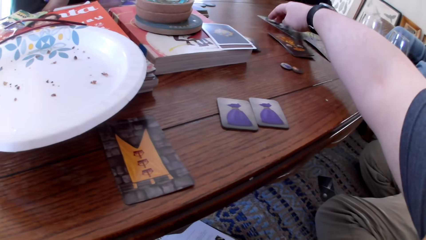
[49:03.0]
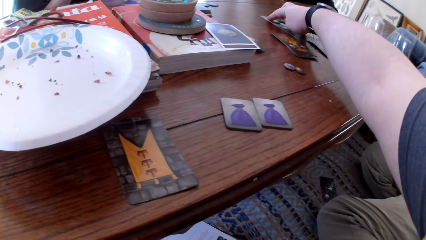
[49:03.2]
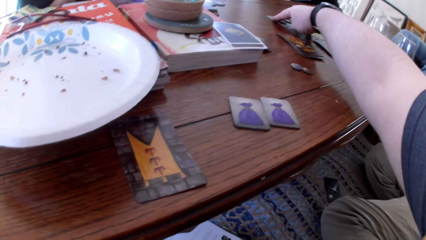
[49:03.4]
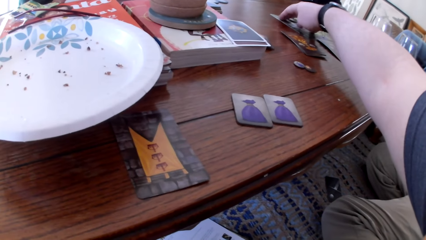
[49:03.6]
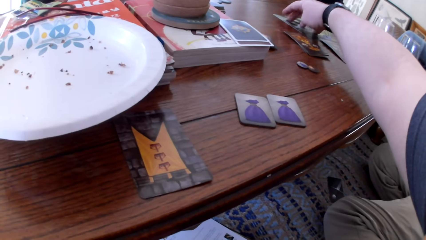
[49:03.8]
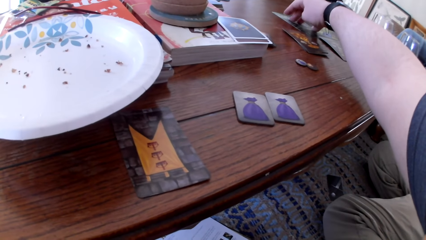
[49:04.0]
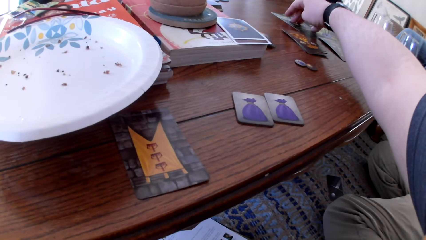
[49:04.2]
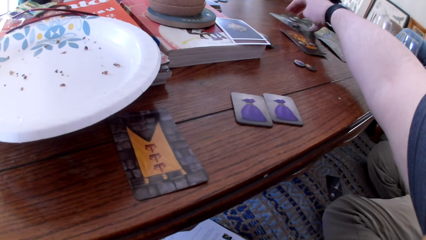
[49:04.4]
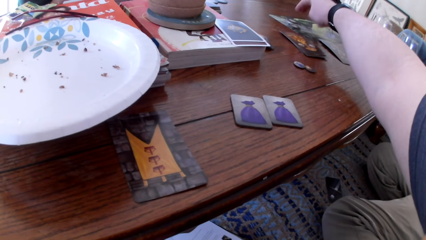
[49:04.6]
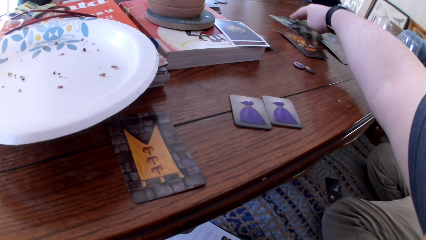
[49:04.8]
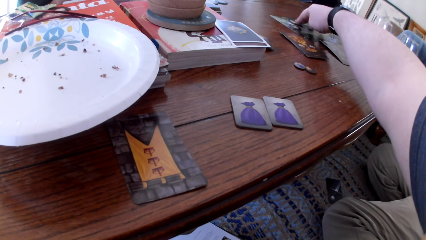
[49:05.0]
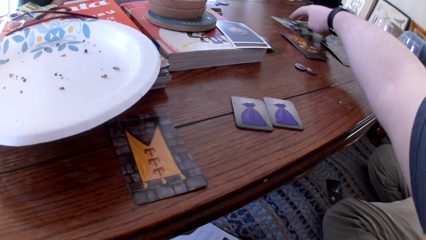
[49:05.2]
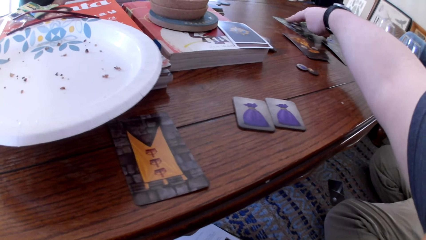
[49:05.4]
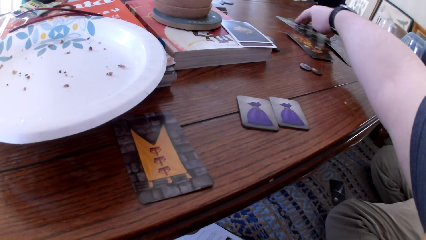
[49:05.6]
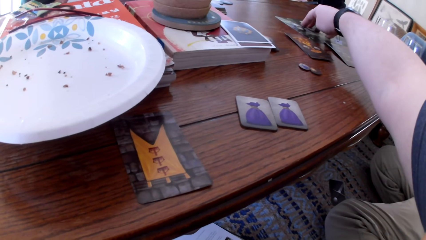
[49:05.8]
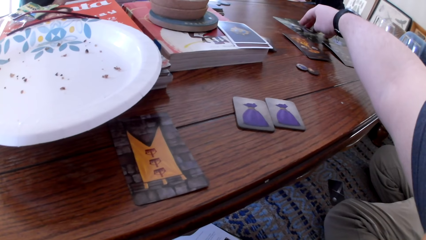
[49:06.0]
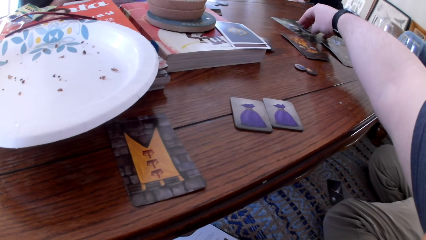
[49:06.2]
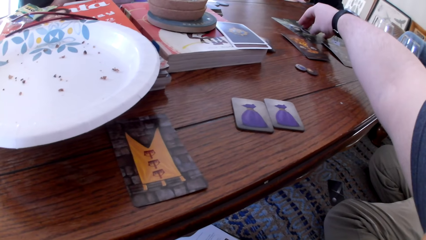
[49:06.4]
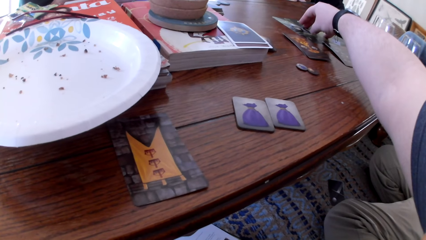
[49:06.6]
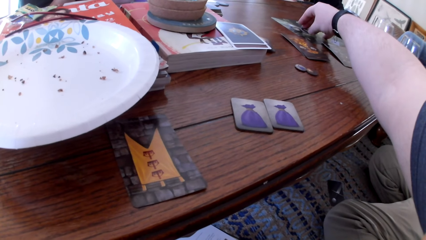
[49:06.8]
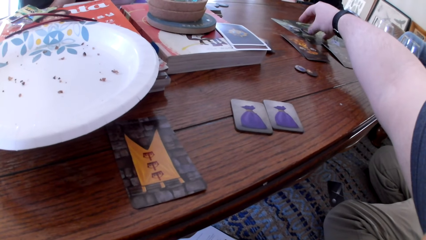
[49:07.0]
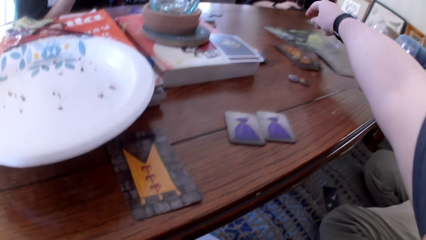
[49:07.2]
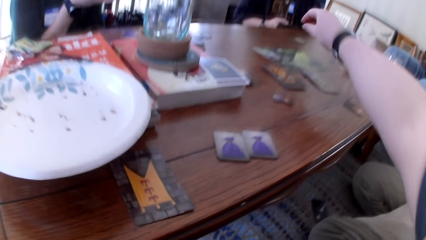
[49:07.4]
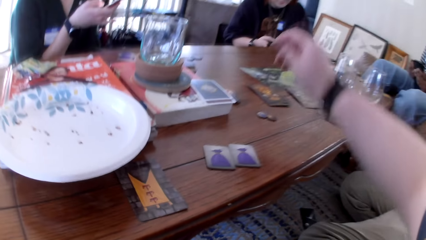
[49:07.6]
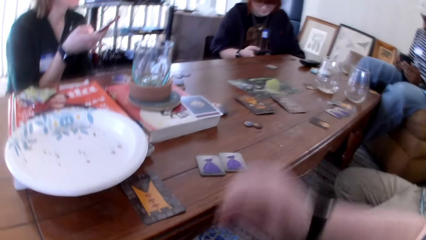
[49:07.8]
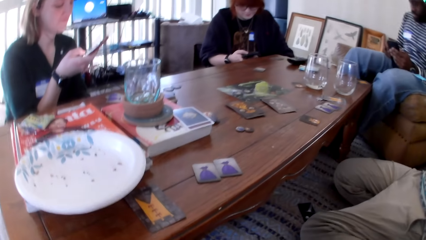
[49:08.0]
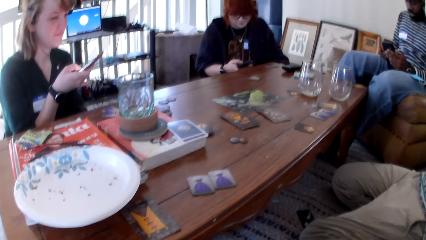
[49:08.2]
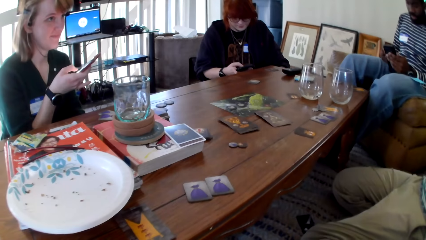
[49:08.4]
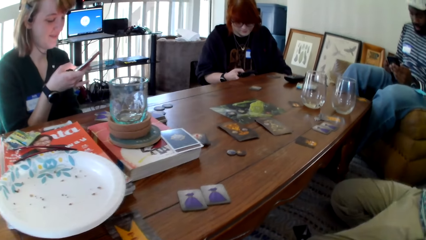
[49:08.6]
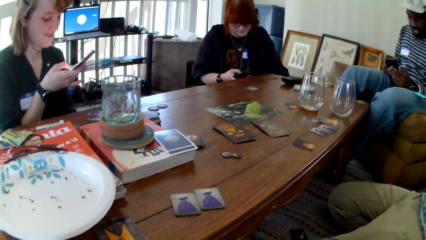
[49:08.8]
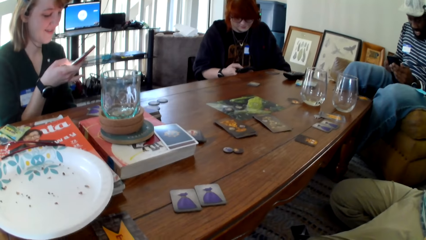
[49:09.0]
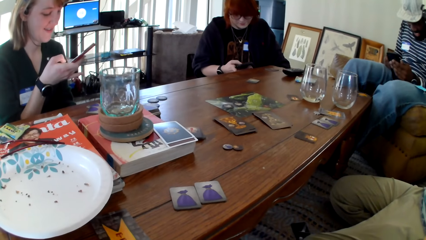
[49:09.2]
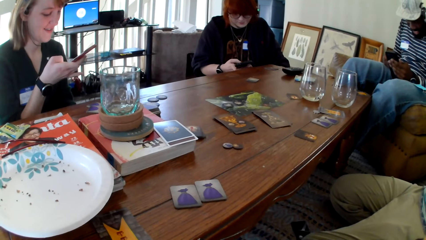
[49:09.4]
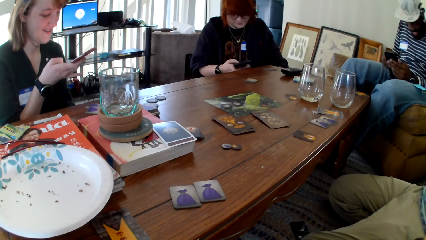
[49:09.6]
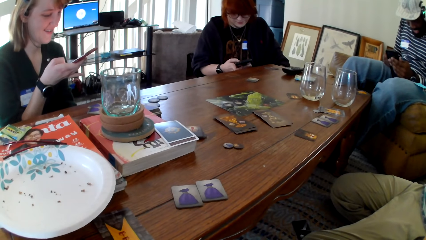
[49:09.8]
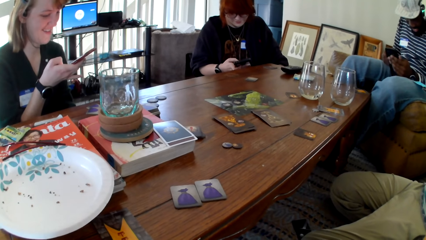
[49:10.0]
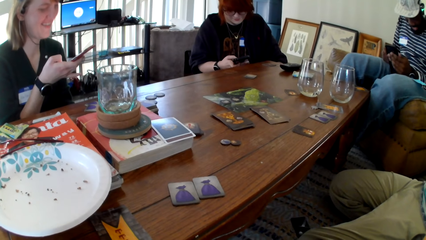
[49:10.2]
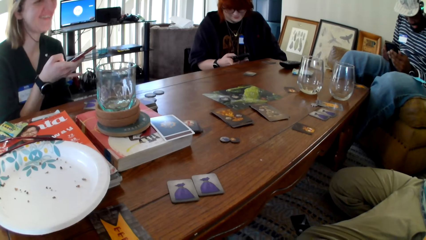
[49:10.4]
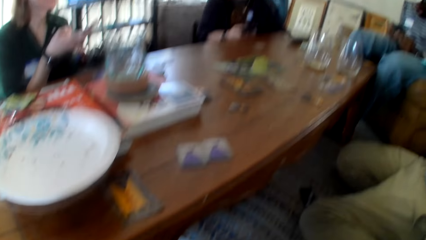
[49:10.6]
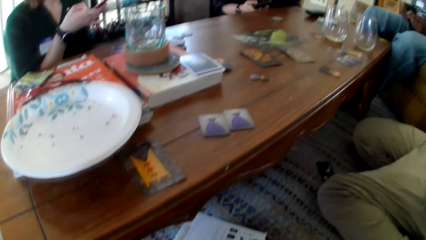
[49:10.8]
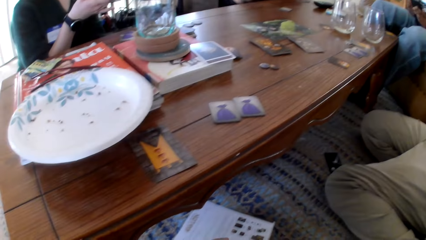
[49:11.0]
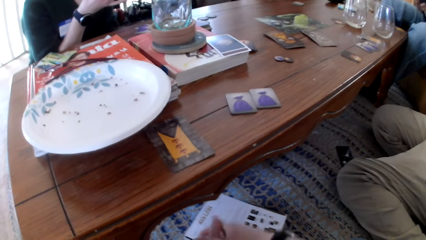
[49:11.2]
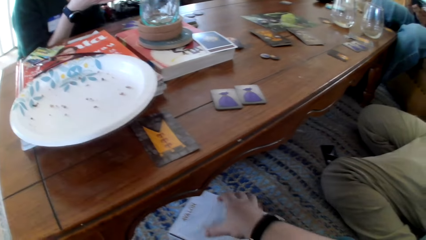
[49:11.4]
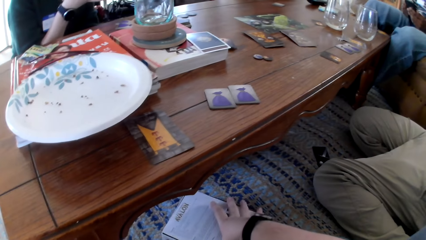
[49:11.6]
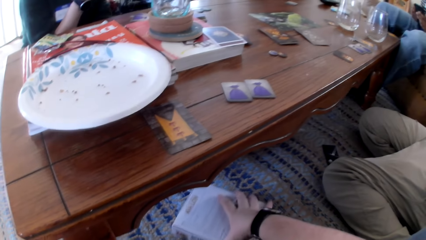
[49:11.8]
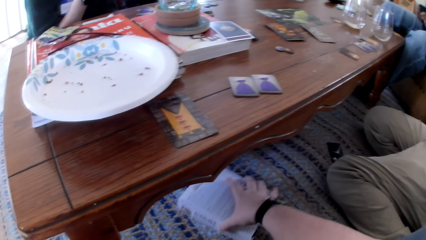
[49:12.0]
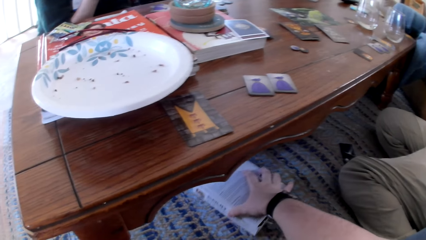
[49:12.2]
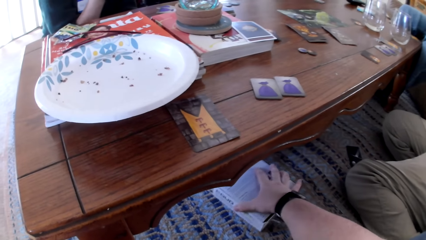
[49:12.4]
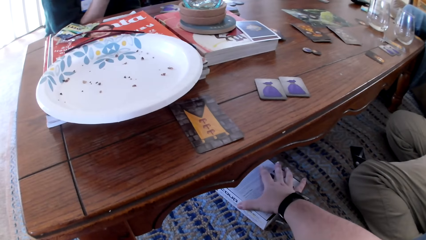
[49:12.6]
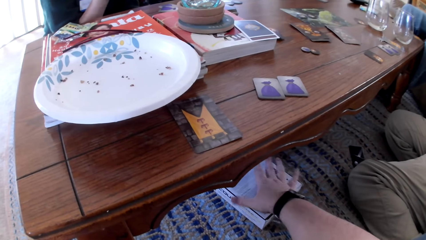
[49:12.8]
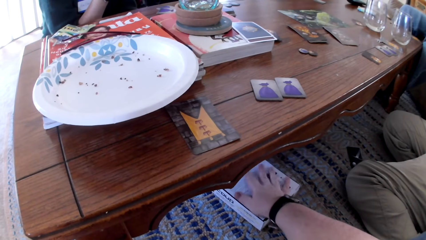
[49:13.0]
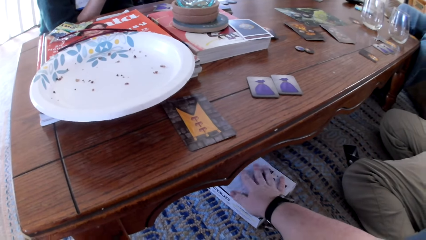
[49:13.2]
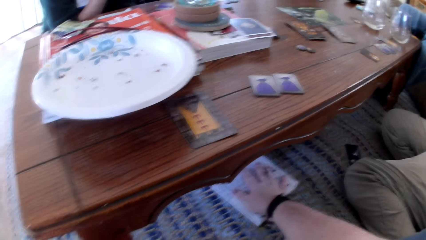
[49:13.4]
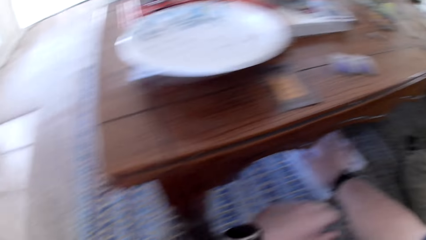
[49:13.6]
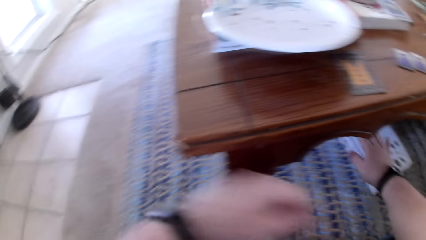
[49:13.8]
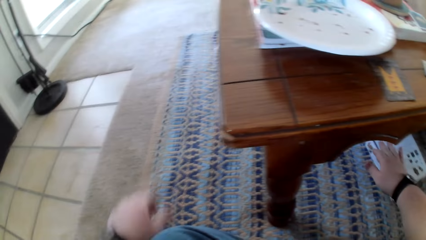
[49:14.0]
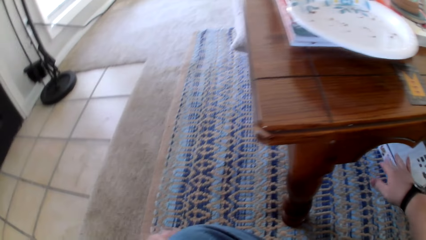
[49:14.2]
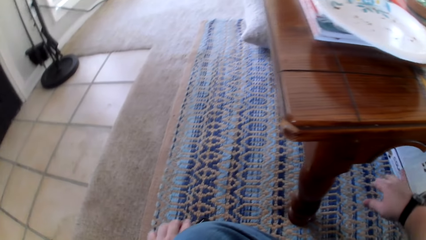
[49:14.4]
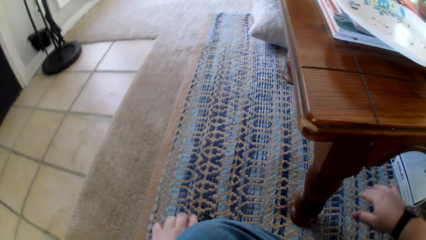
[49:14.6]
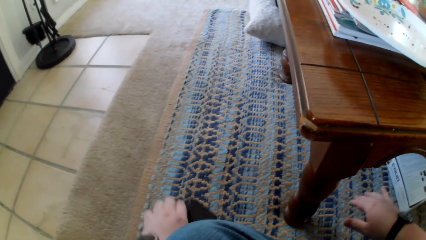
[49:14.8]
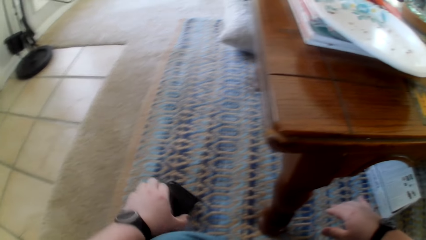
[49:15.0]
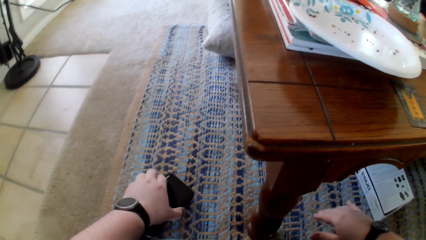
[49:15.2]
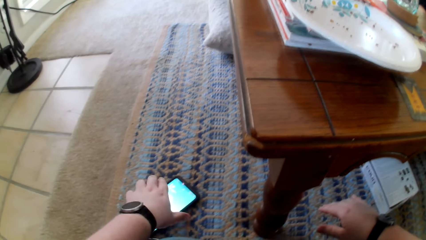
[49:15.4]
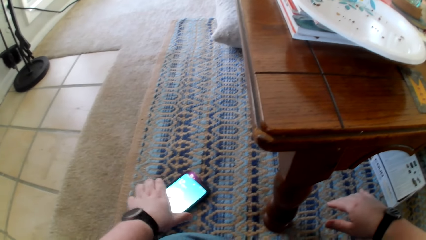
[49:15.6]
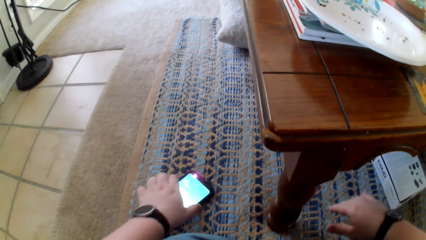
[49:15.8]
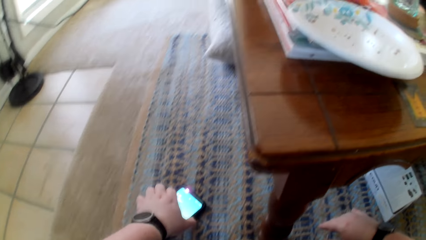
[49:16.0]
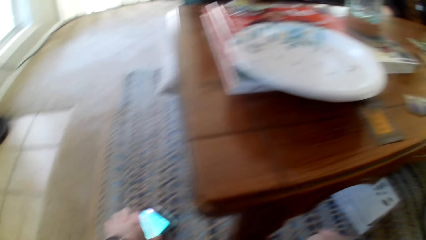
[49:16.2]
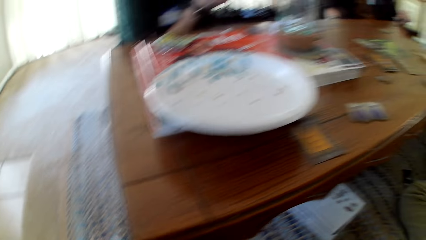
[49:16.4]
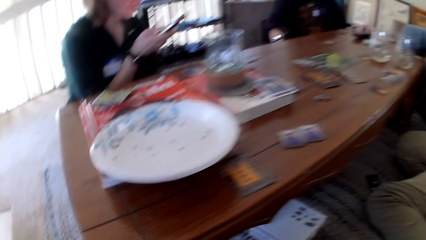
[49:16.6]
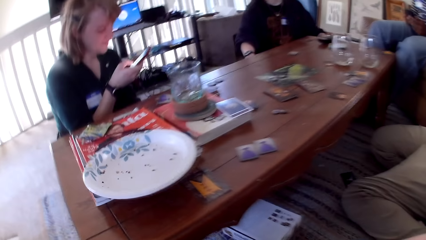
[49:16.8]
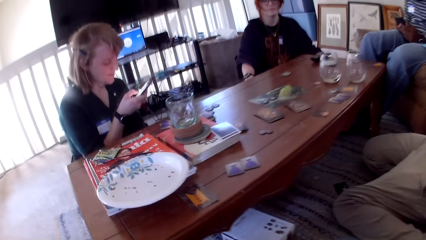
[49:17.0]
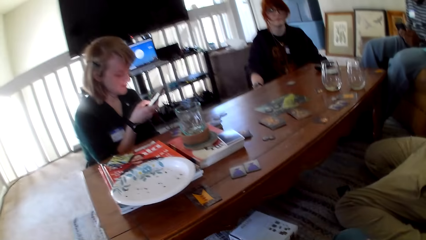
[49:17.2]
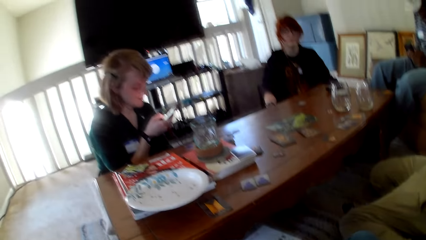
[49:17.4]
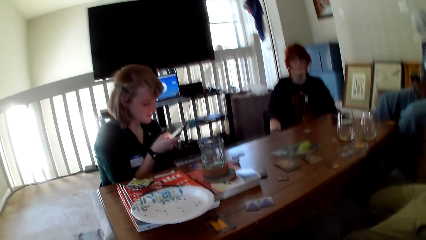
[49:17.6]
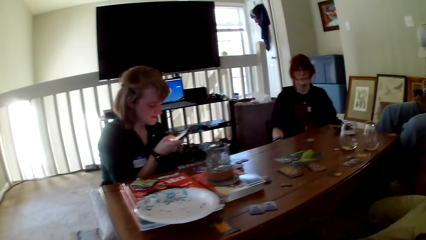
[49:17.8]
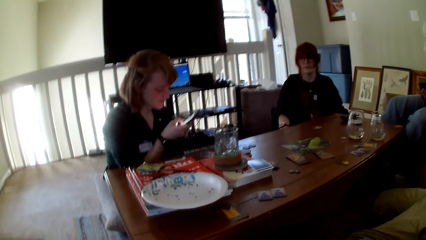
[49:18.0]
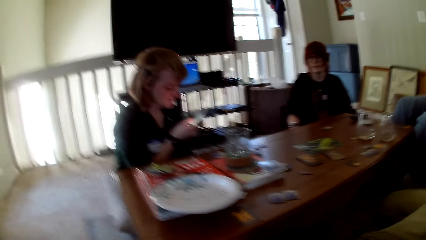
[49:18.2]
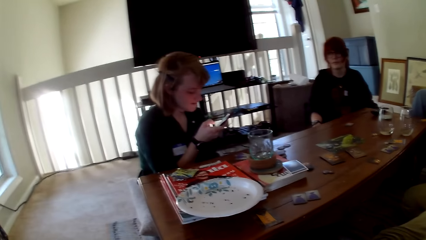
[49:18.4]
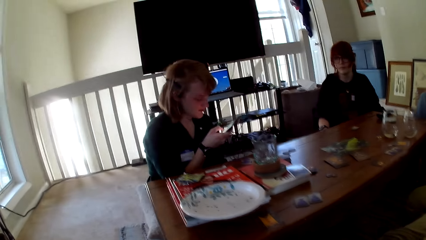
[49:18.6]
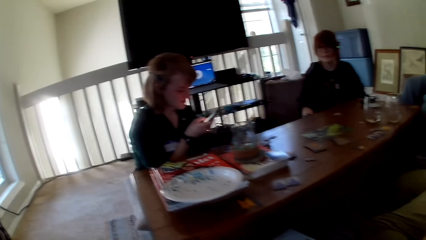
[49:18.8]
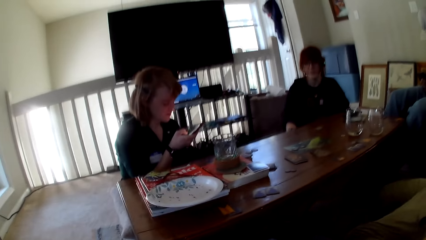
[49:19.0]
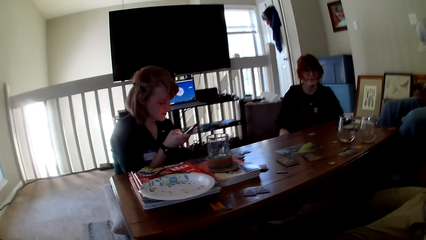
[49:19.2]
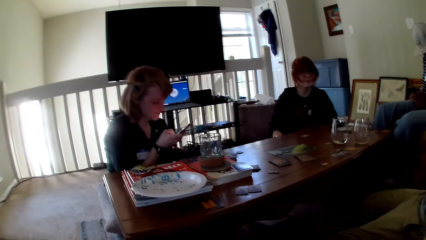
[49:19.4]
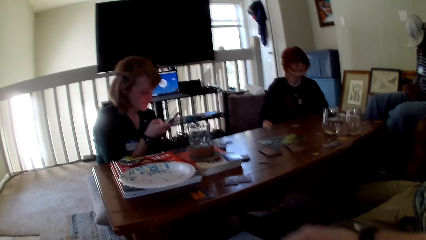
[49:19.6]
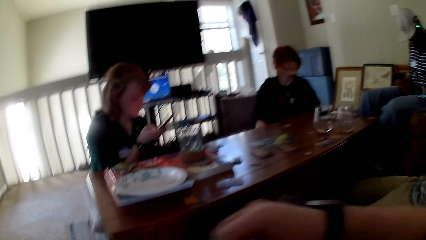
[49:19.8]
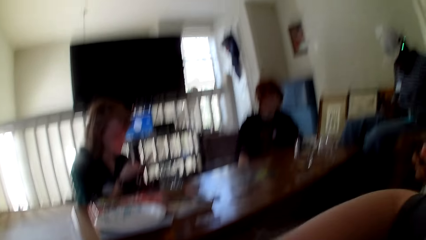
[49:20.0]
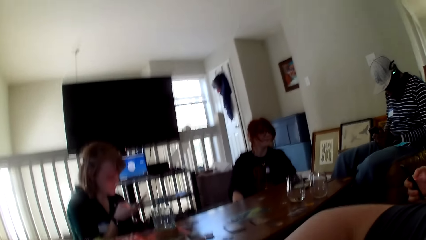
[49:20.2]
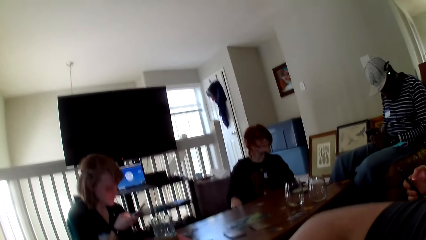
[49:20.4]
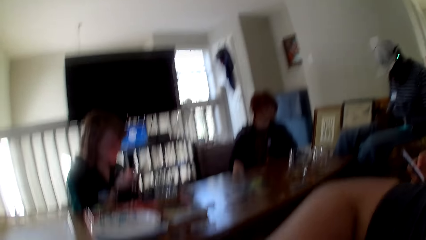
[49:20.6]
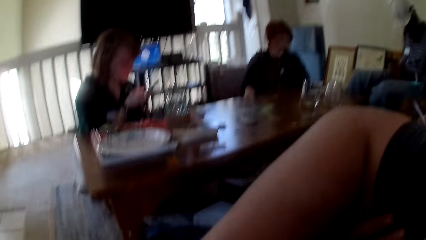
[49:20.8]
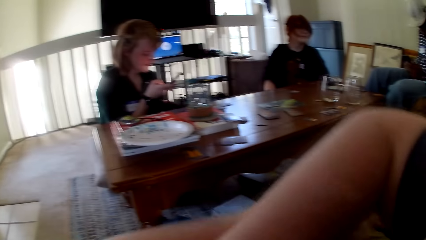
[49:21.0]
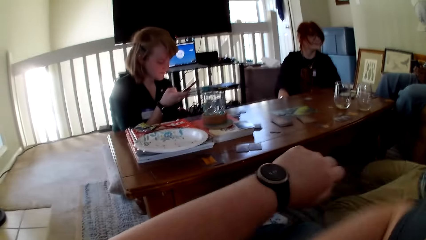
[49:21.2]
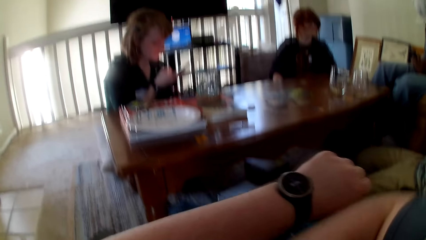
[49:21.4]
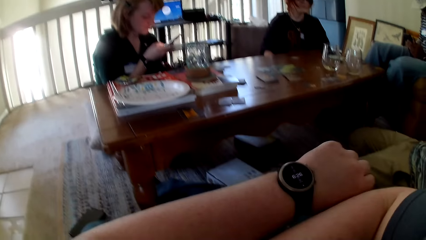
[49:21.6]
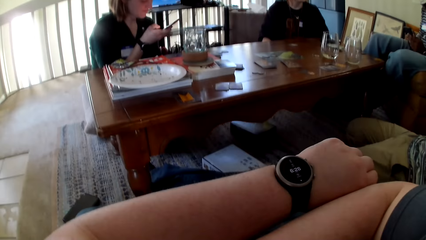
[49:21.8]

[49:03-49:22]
The camera wearer adjusts the chip on the table. They move the chips on the table. A person looks at her phone. The camera wearer moves the book on the floor. They adjust the book under the table. They put the phone down. They adjust the phone on the mat. The person looks at her phone.
